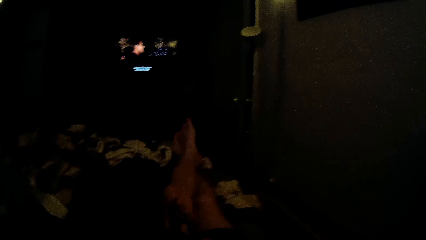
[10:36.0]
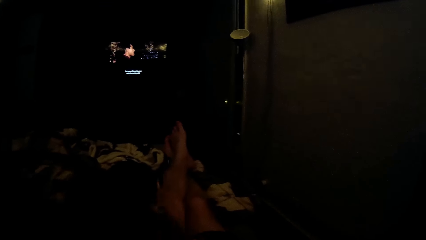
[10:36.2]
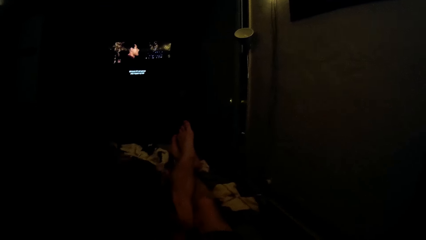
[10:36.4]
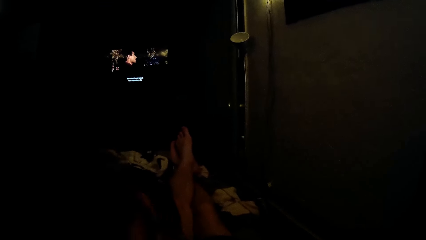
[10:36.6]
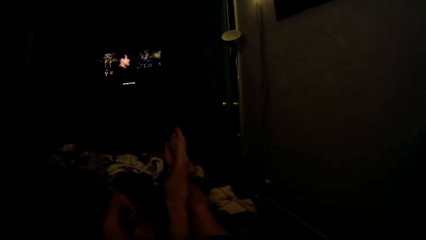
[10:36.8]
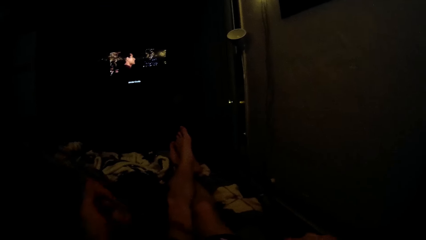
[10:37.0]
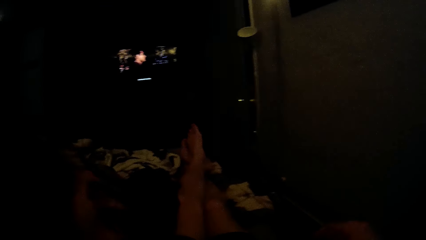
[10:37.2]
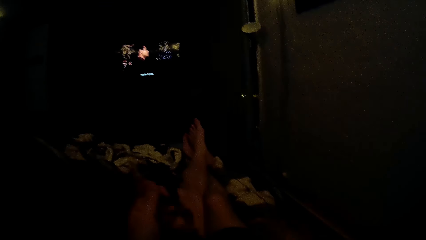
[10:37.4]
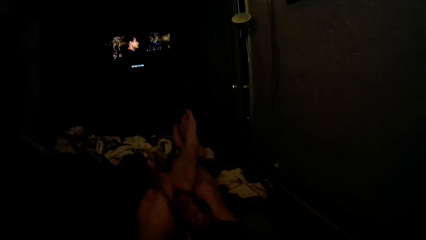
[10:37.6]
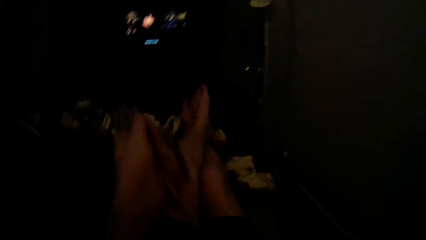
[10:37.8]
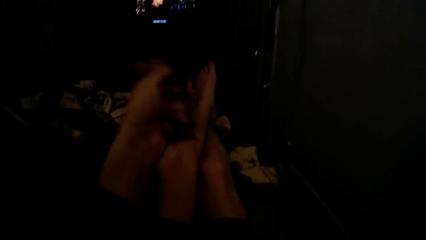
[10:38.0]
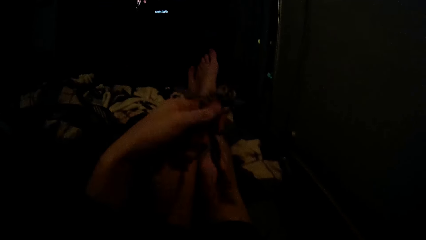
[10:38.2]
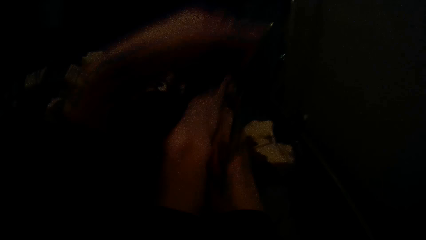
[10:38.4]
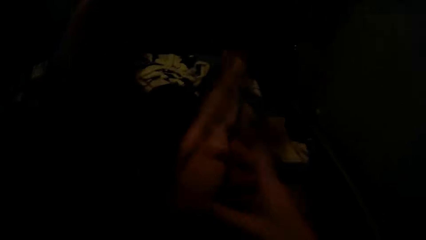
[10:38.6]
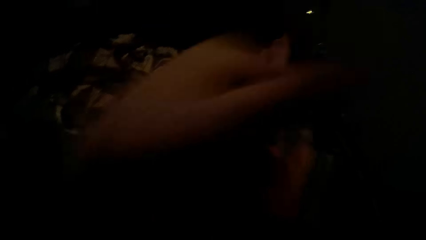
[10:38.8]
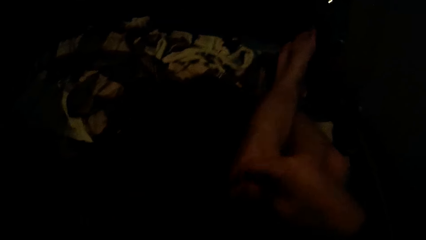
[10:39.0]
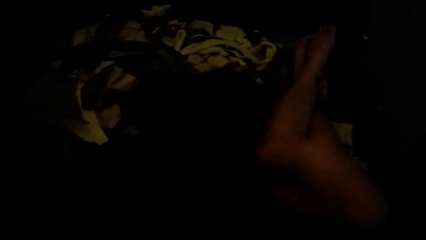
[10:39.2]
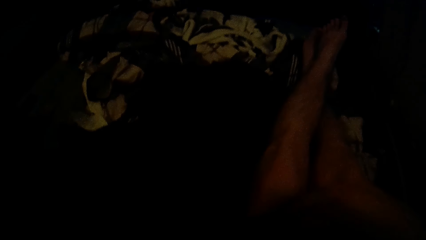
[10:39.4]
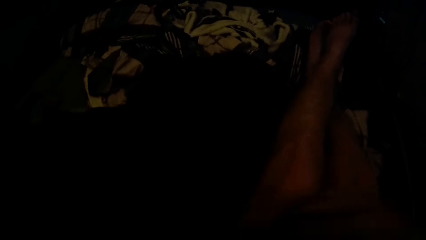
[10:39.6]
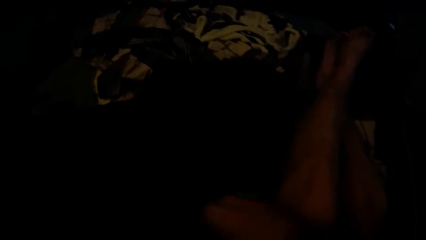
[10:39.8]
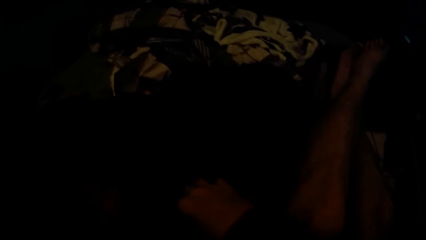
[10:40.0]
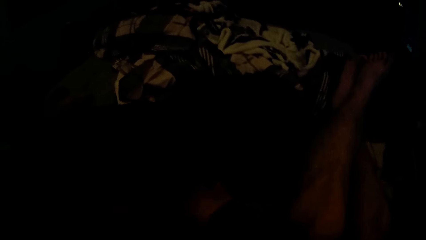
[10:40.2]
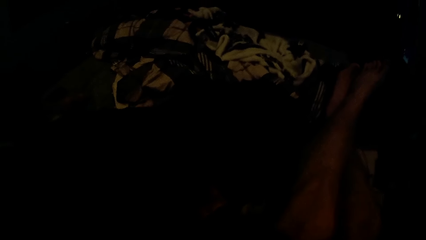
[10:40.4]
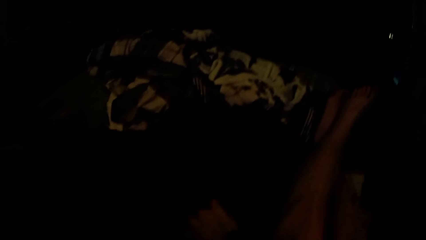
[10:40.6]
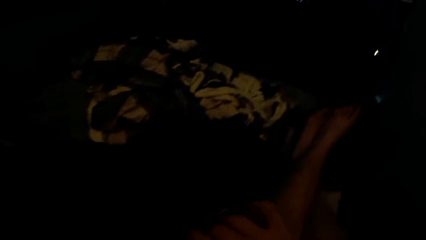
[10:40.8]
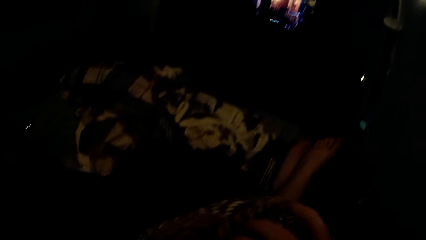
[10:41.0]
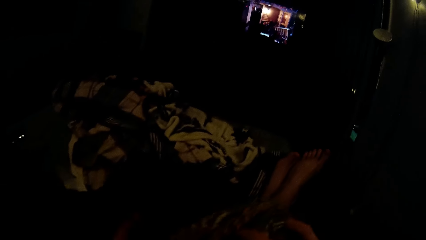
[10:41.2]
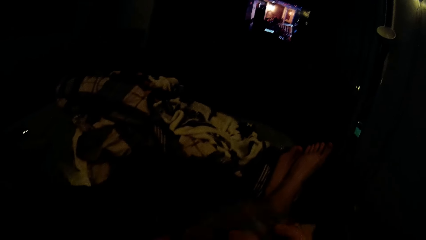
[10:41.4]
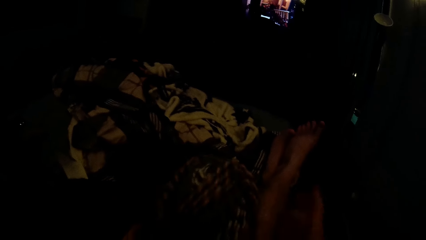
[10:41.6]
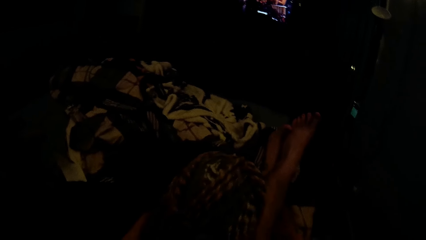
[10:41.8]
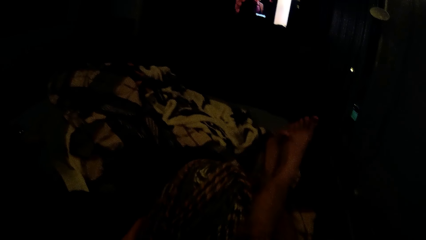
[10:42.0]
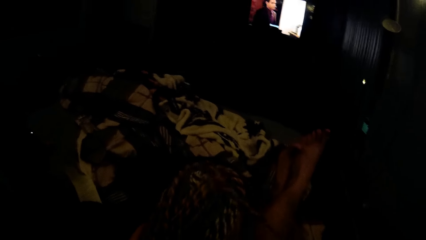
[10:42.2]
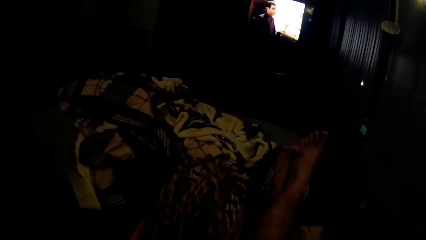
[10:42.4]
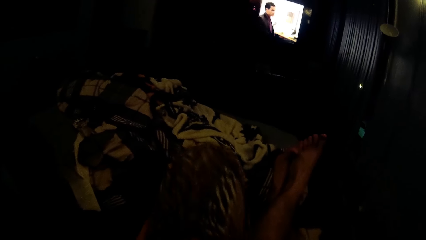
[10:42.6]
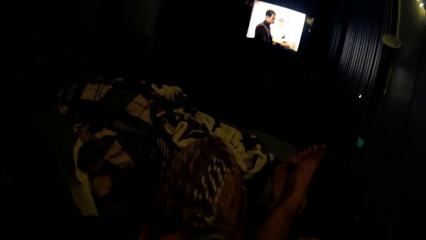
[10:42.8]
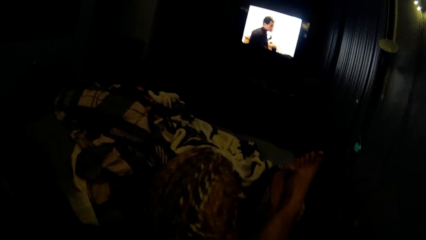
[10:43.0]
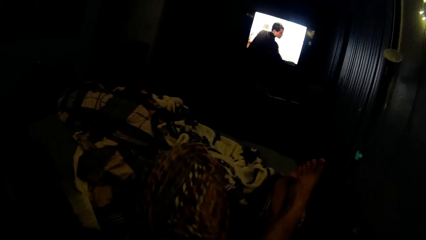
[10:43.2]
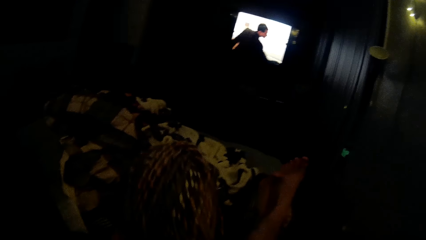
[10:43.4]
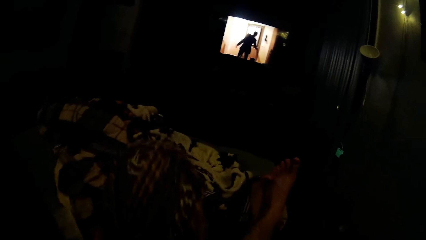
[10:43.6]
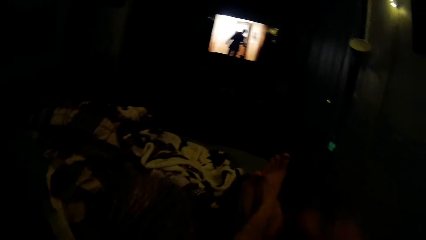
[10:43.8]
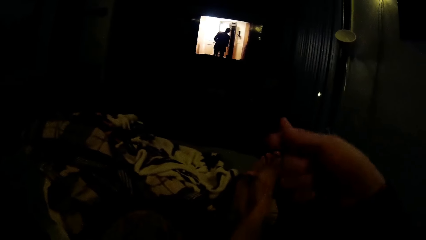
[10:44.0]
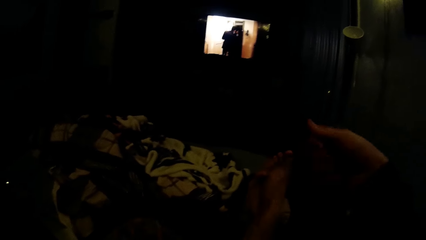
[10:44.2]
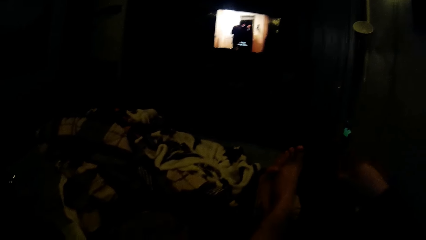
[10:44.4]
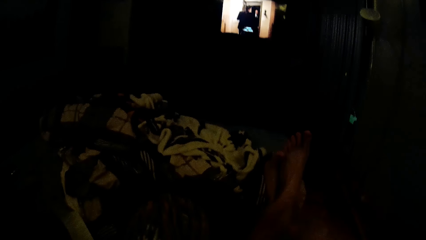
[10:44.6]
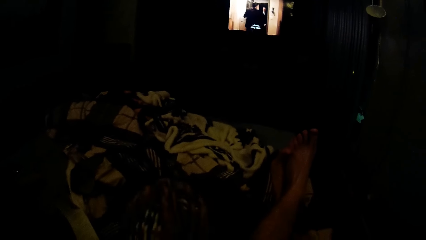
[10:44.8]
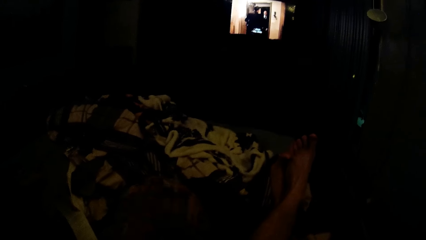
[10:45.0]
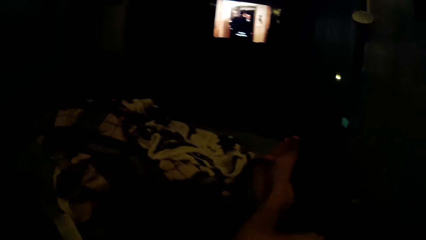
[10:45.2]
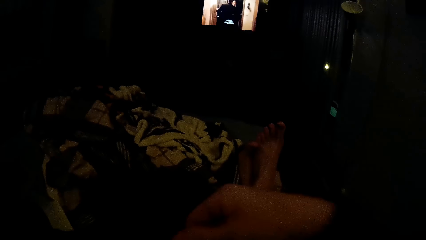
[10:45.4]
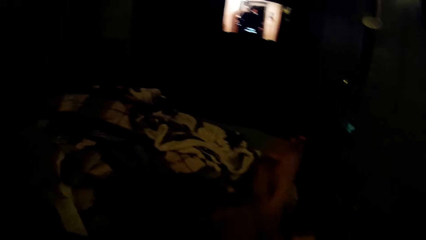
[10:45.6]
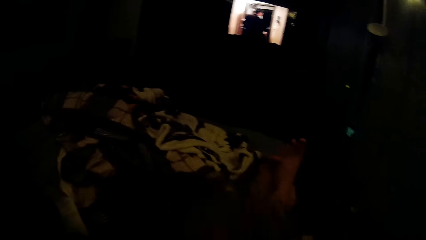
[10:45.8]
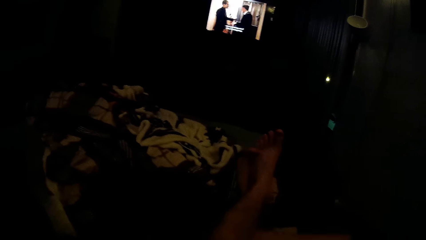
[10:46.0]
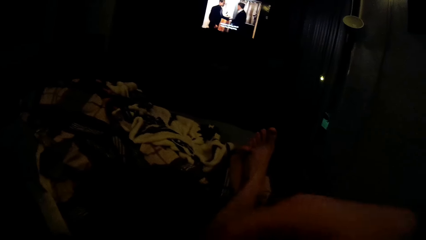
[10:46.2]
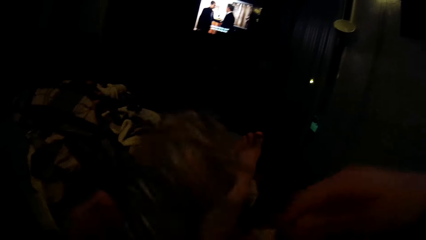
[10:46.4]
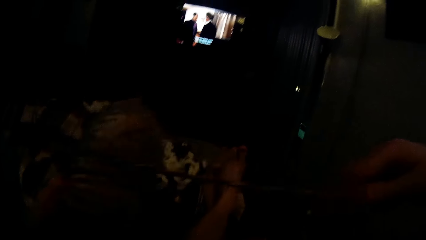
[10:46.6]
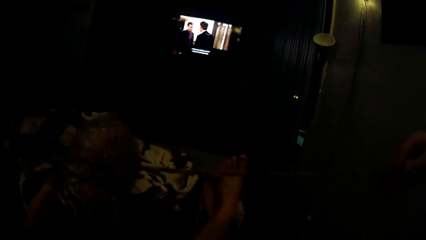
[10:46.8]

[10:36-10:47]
The camera wearer adjusts a piece of fabric on a lap. He removes the yarn from the knitting needles. He picks up a yarn ball with his right hand. He moves a knitting on a bed. He rolls the yarn on the yarn ball. He straightens a knitting thread with a hand.

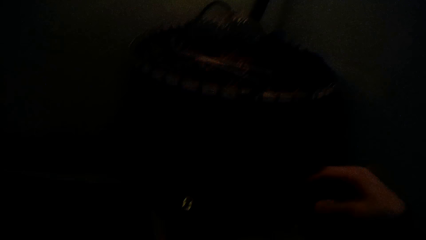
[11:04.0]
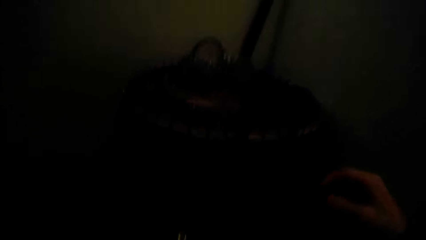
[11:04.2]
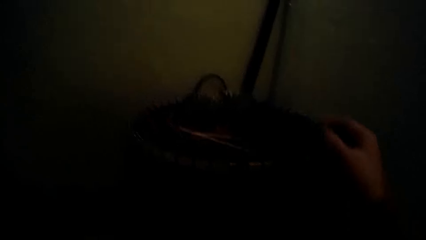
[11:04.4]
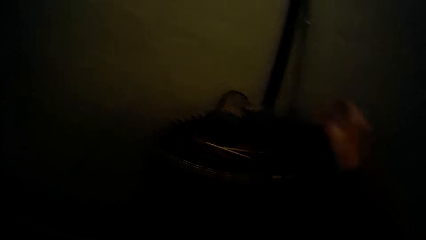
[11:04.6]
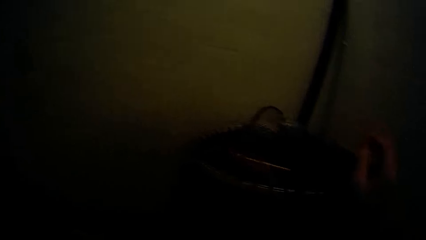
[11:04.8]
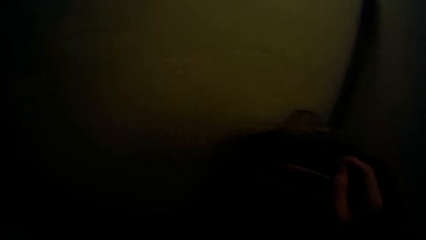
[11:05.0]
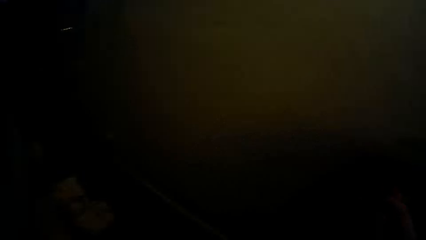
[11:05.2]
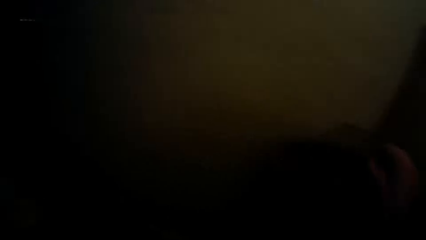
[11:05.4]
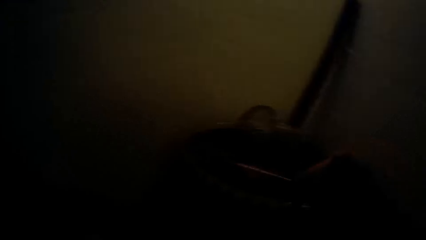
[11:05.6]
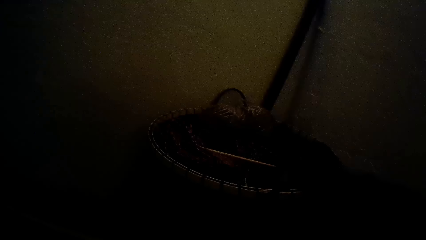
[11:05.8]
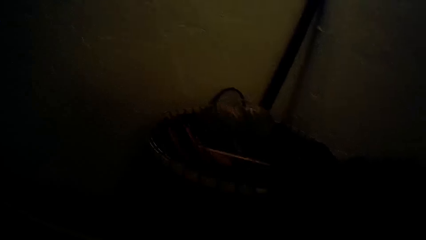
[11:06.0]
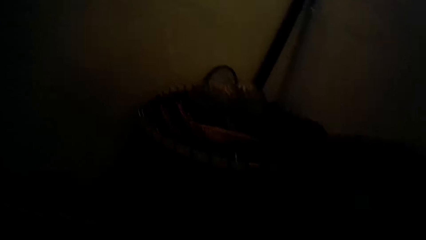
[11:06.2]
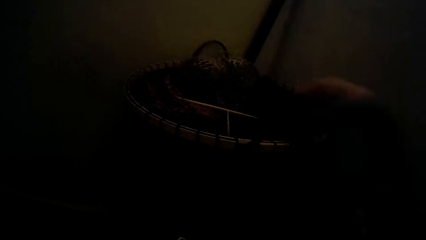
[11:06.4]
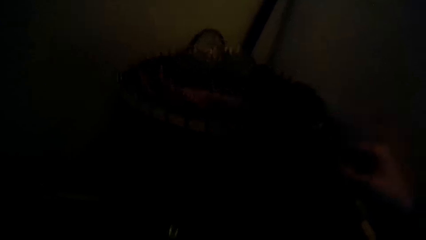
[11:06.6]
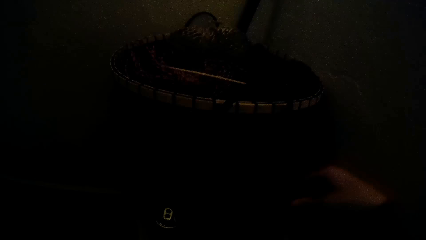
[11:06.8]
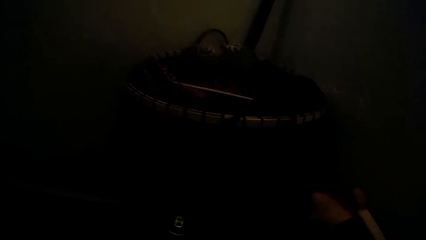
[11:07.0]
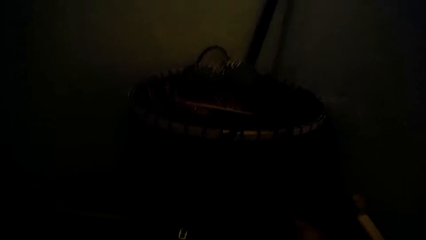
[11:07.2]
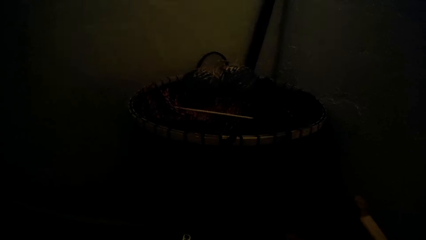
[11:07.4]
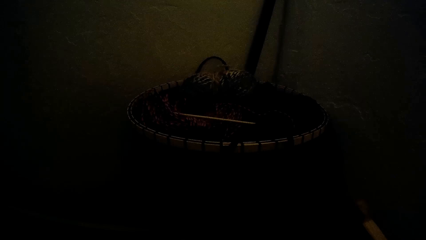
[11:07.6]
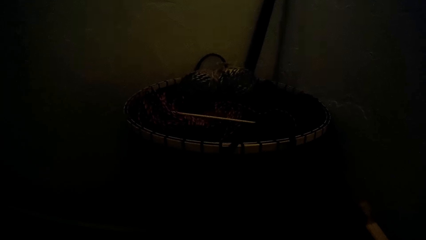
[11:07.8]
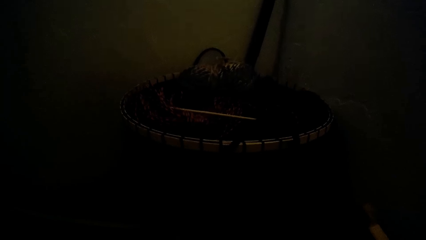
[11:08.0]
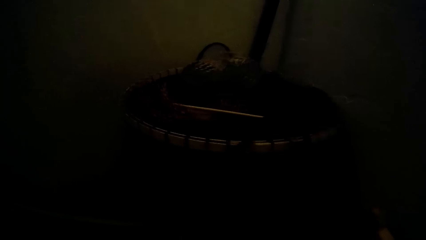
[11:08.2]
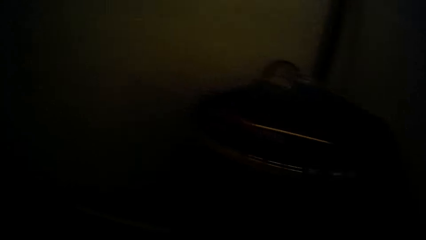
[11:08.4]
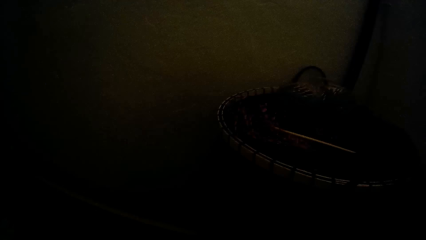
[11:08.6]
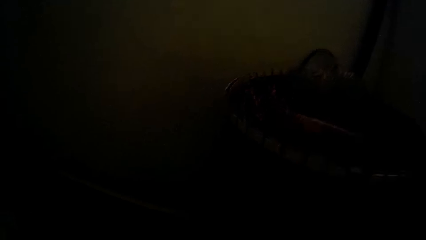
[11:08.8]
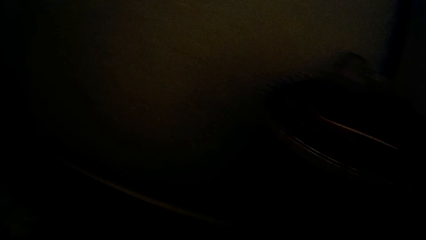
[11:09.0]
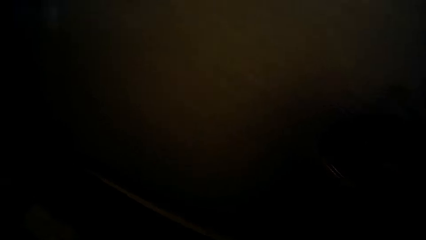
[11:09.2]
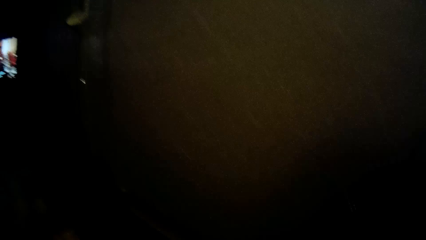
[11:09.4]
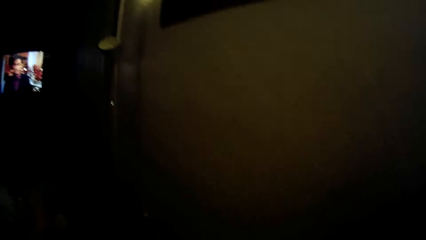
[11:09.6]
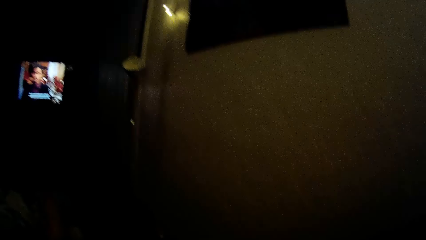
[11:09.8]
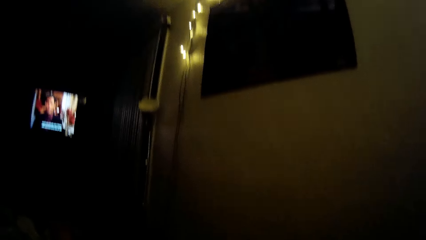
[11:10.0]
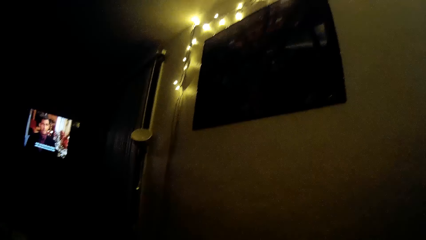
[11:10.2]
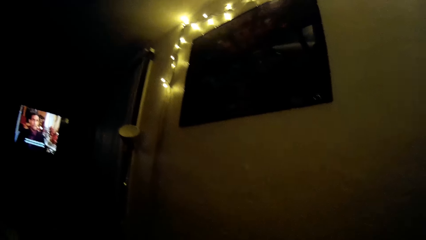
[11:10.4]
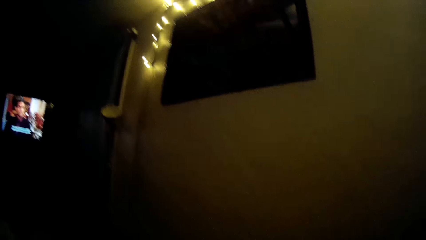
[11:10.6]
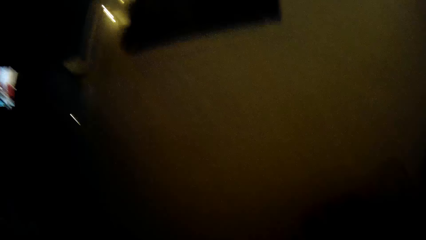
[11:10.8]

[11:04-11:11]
The camera wearer looks around a room.
